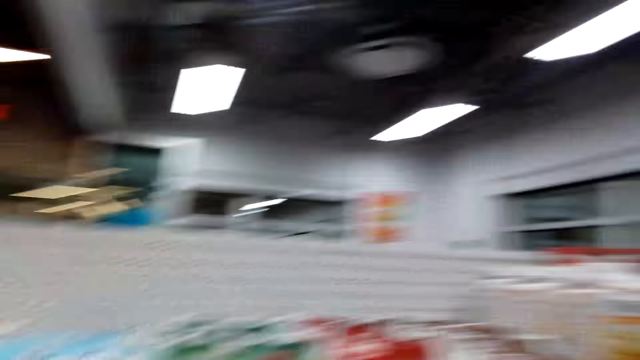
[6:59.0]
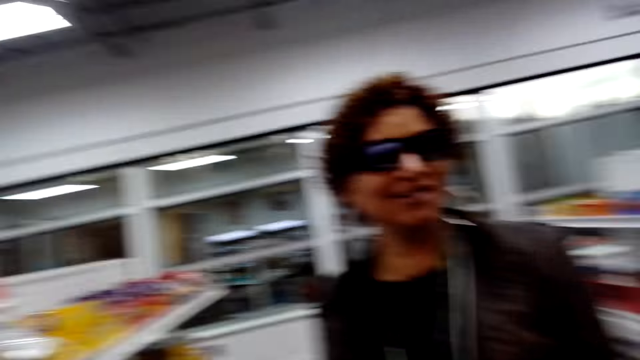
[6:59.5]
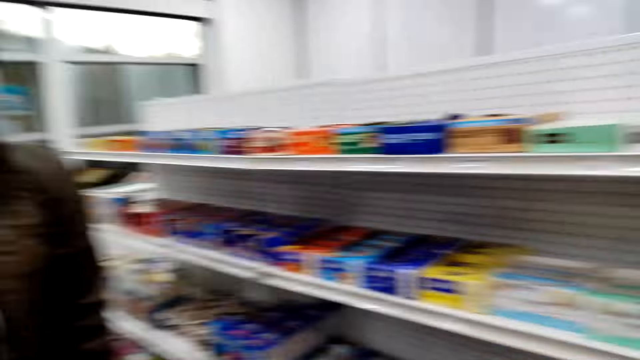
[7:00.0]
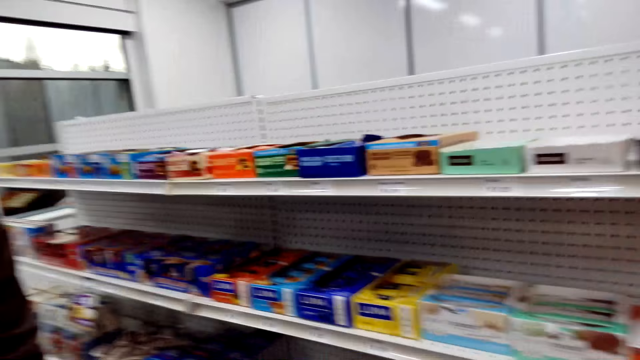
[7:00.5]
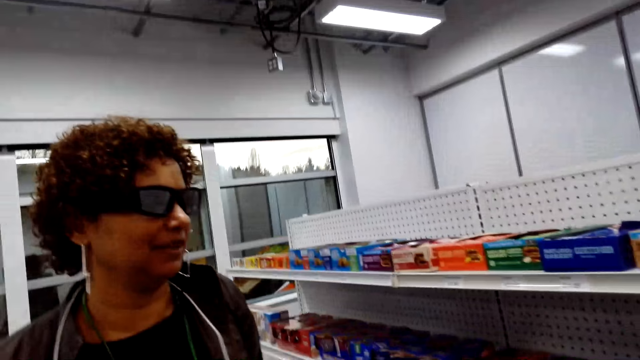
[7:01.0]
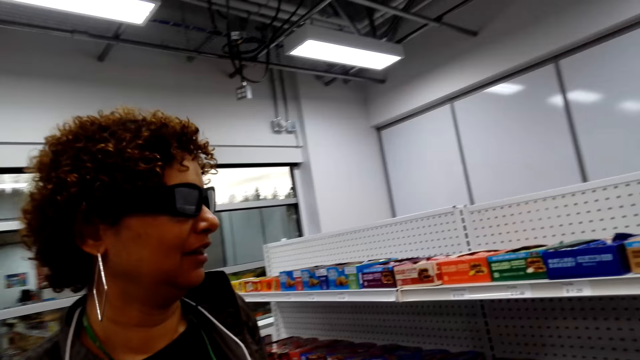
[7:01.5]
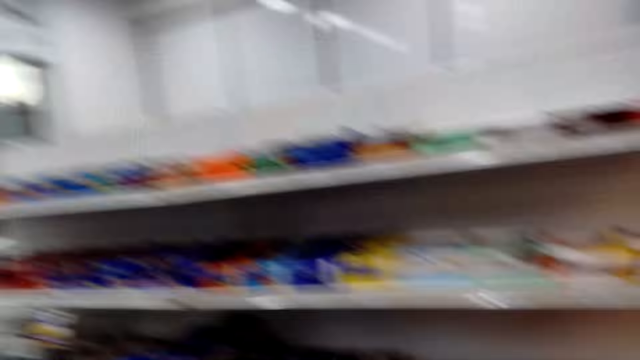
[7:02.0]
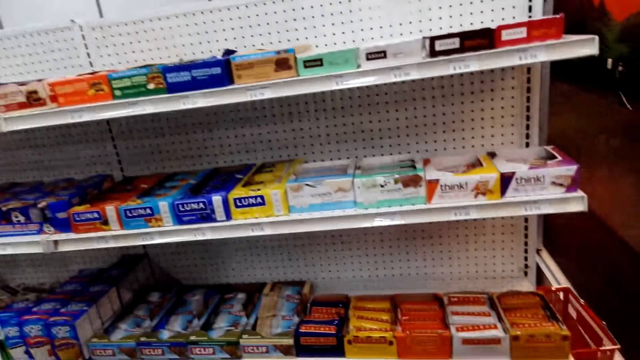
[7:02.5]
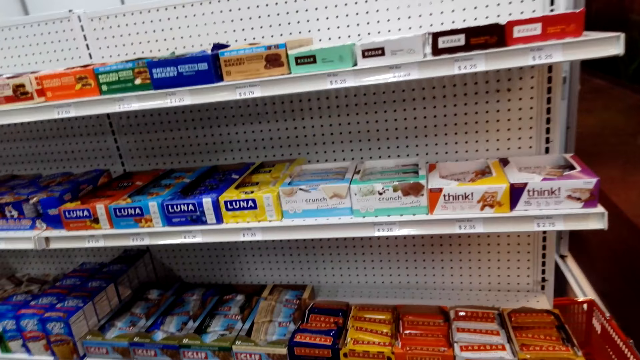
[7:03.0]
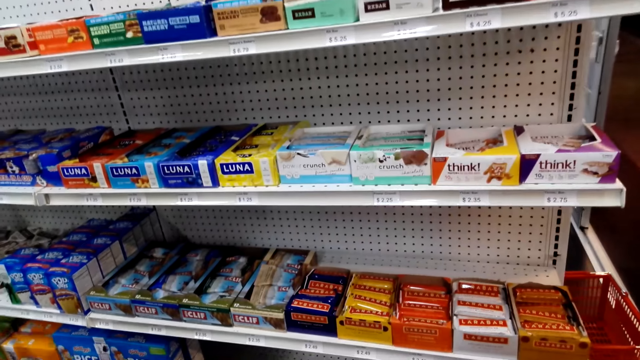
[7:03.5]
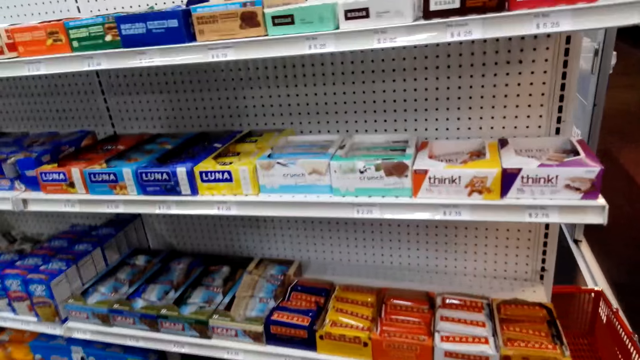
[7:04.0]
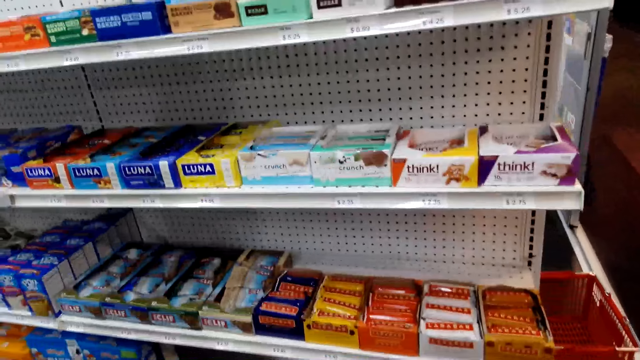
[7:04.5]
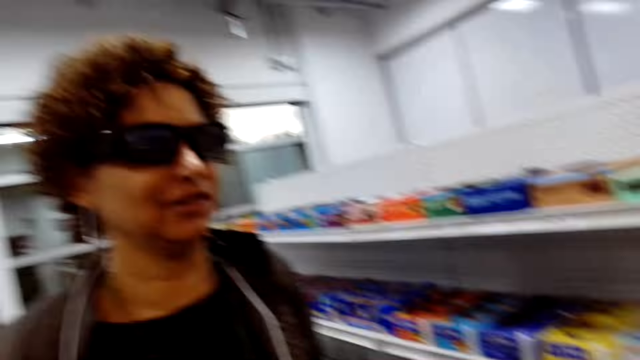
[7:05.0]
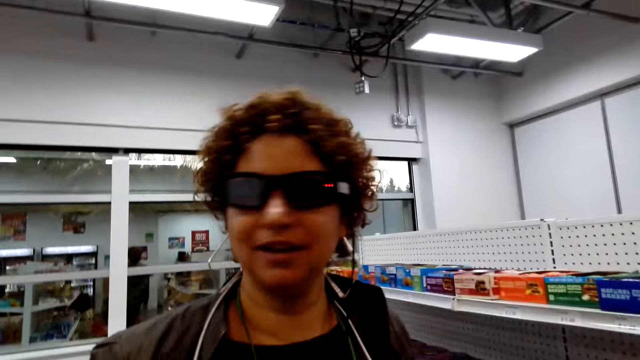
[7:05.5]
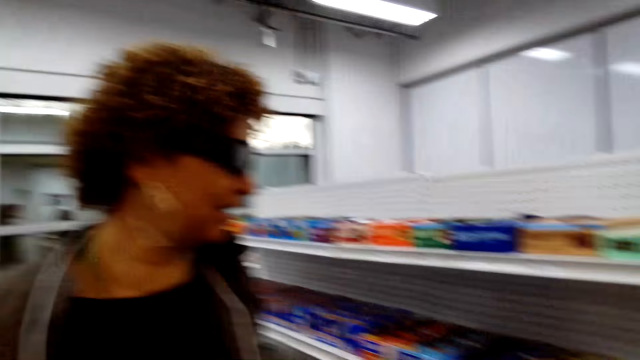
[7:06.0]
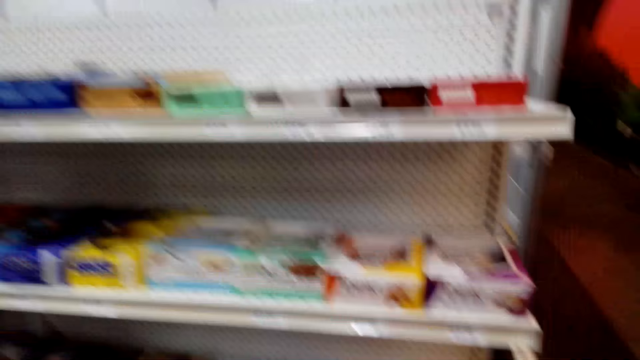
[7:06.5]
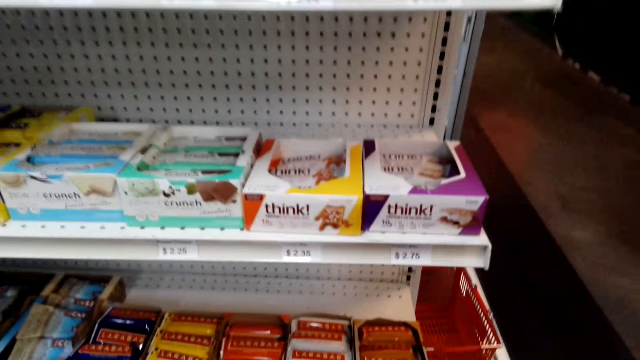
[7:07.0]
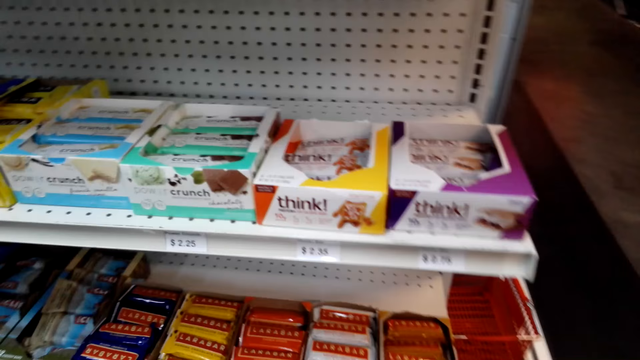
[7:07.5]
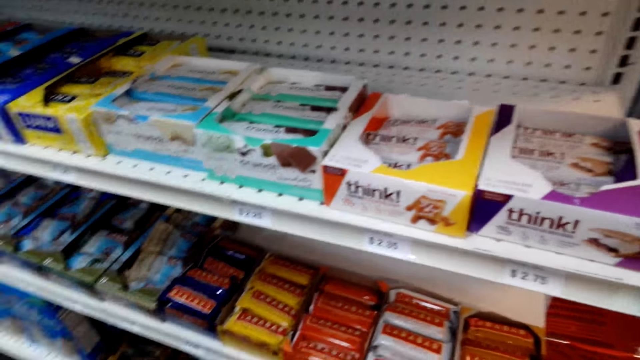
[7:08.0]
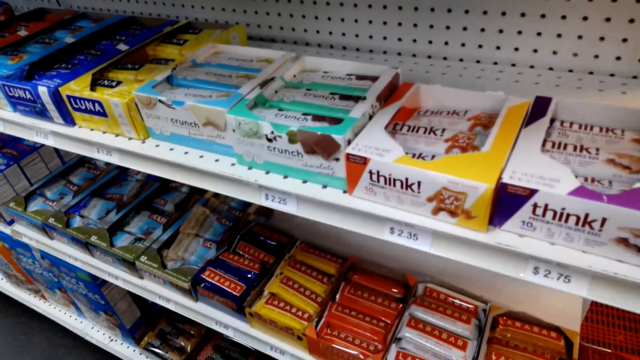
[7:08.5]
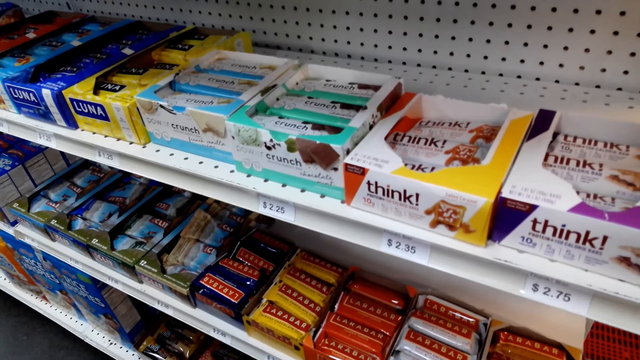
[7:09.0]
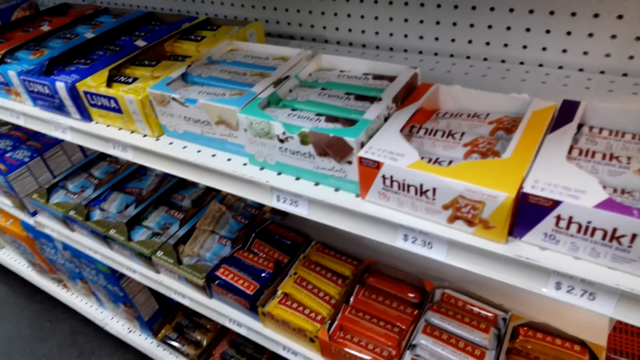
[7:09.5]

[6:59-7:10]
The camera wearer looks around. They talk to a person. They look around. The person talks to the camera wearer. The camera wearer talks to the person. They look around.

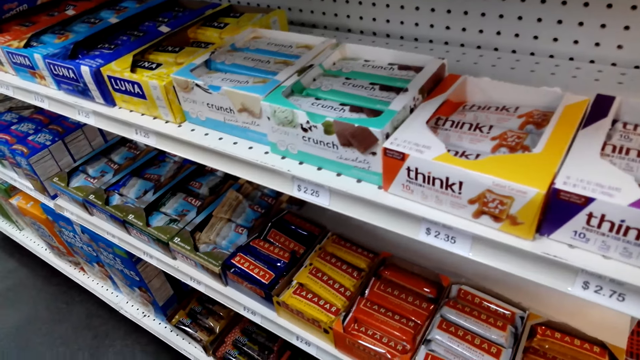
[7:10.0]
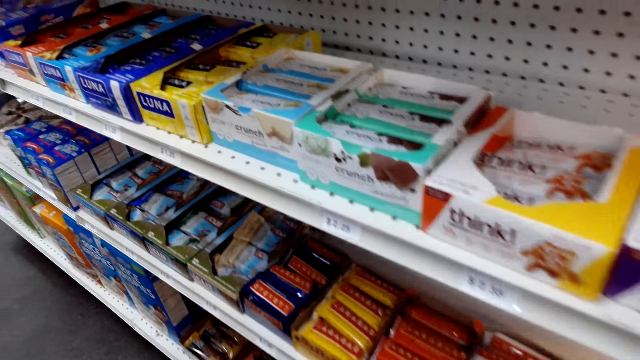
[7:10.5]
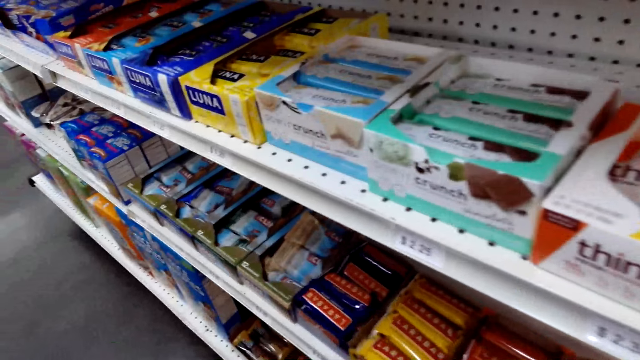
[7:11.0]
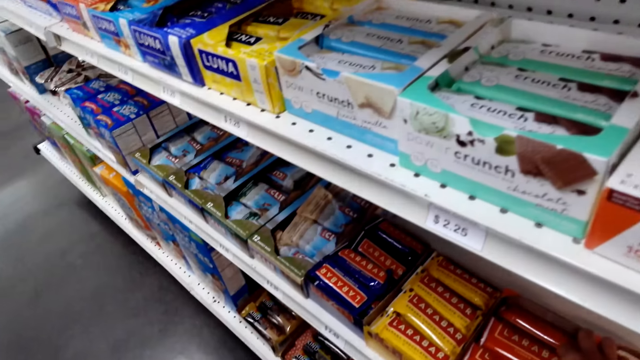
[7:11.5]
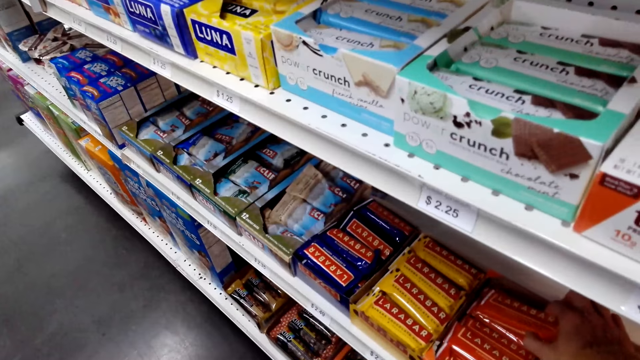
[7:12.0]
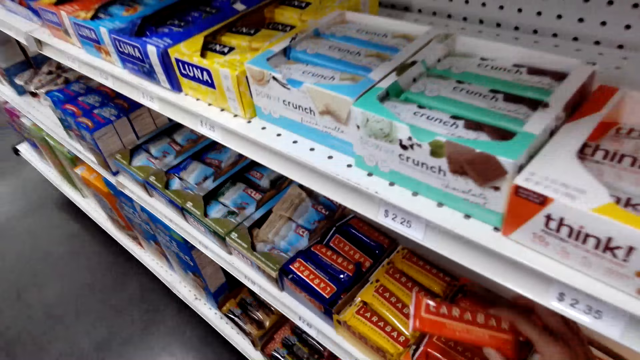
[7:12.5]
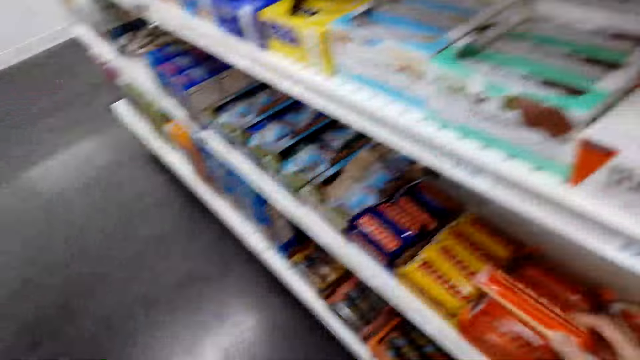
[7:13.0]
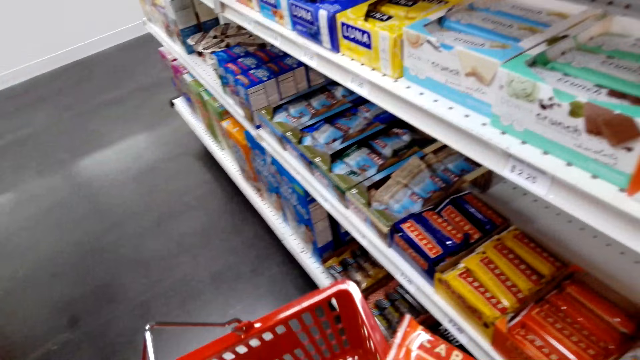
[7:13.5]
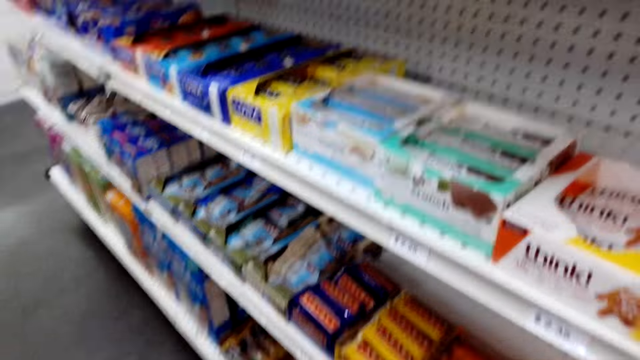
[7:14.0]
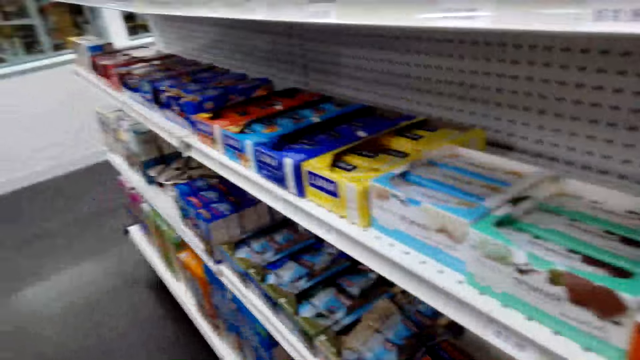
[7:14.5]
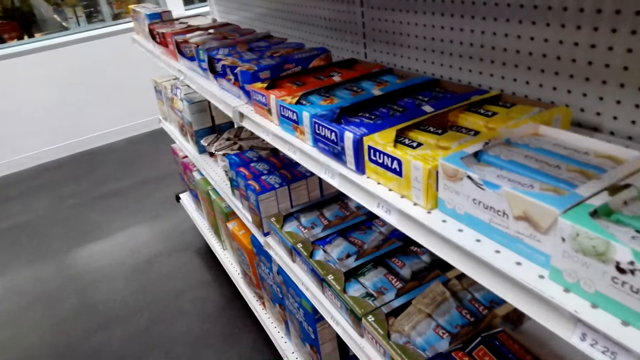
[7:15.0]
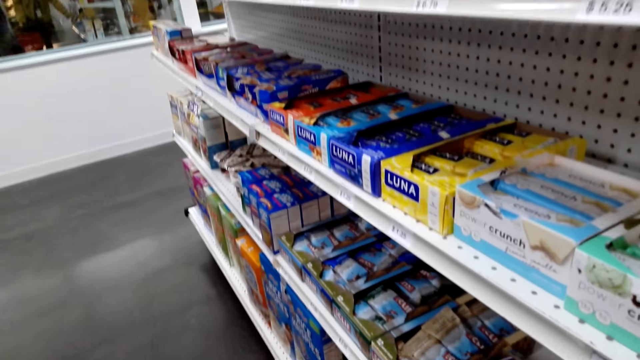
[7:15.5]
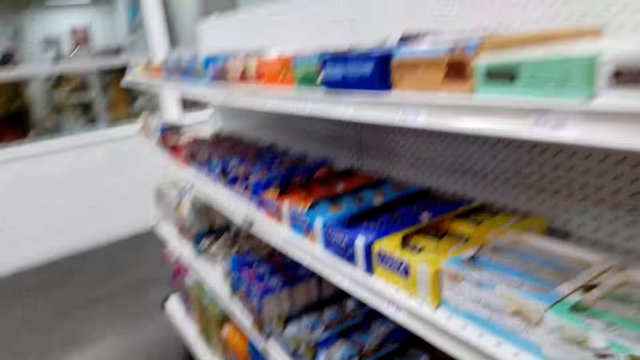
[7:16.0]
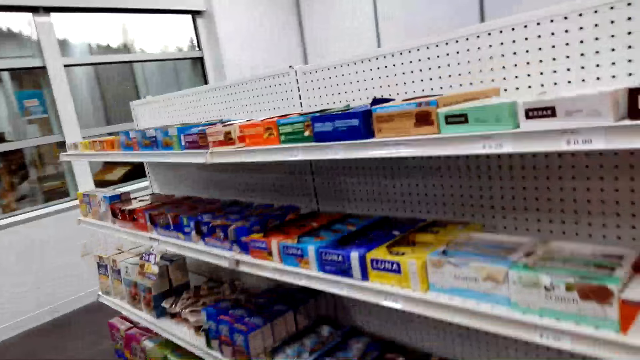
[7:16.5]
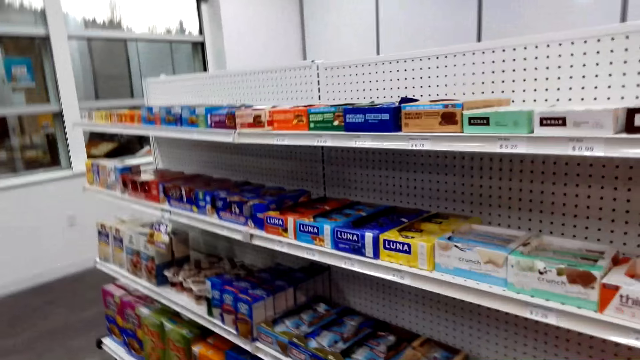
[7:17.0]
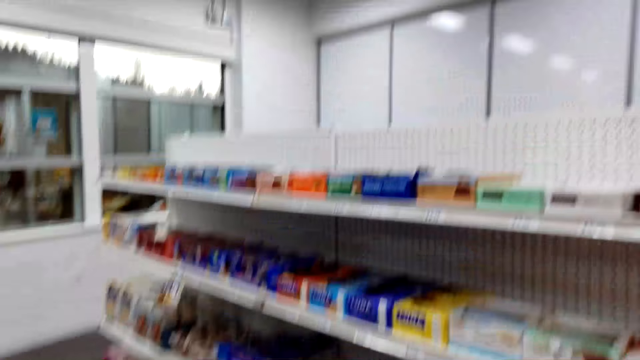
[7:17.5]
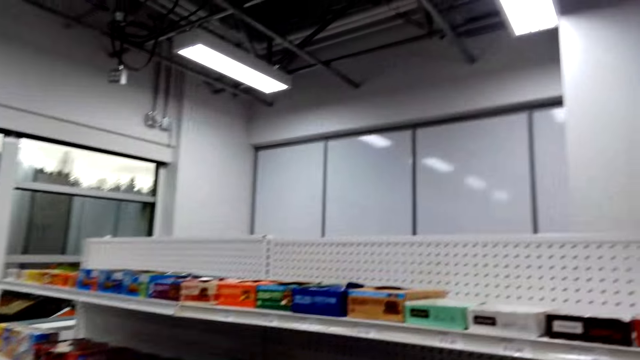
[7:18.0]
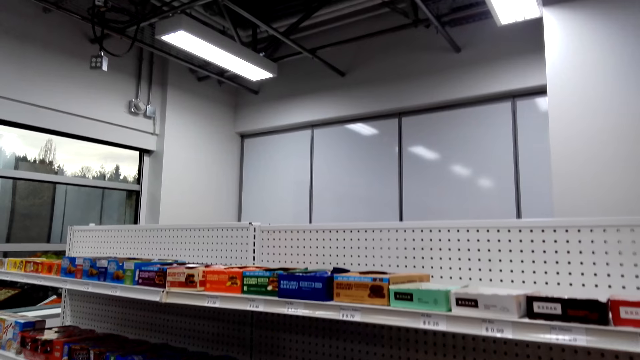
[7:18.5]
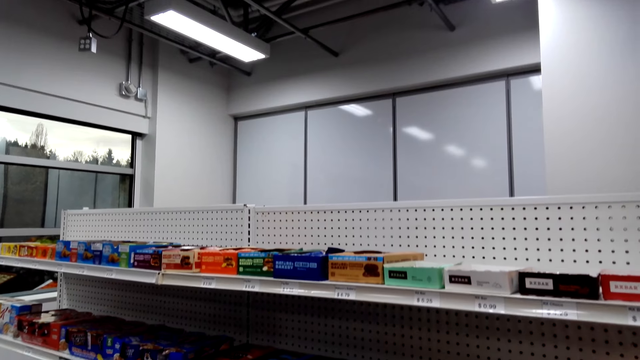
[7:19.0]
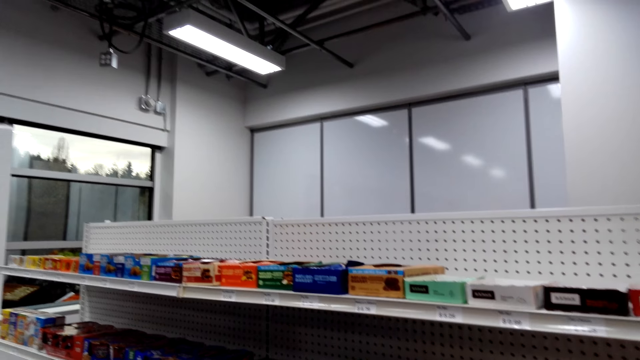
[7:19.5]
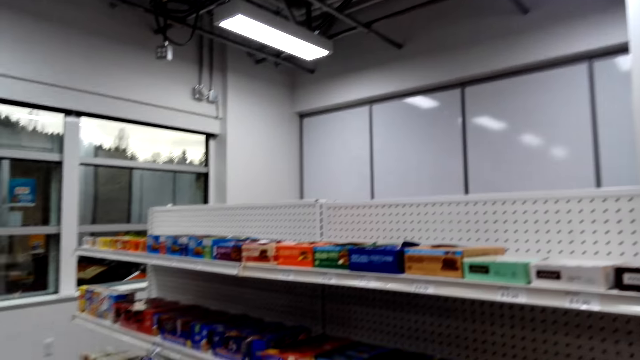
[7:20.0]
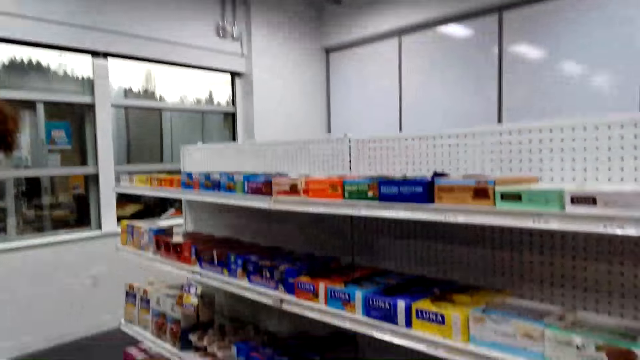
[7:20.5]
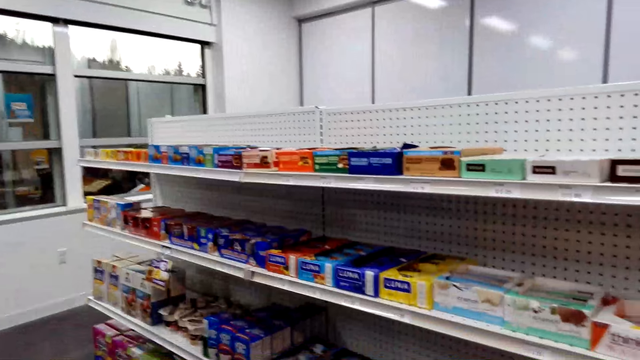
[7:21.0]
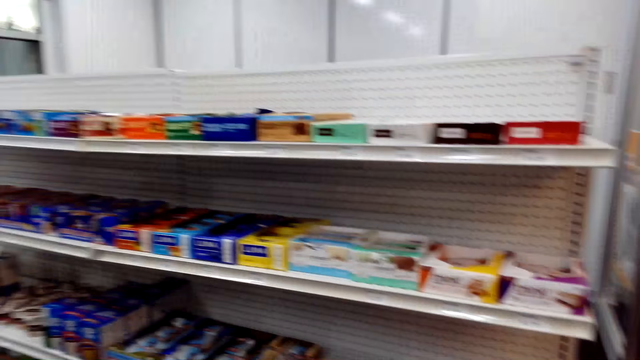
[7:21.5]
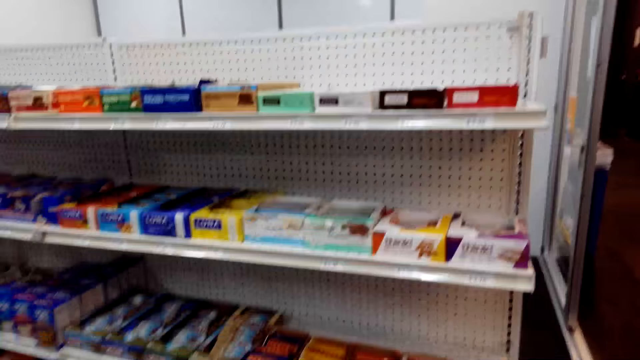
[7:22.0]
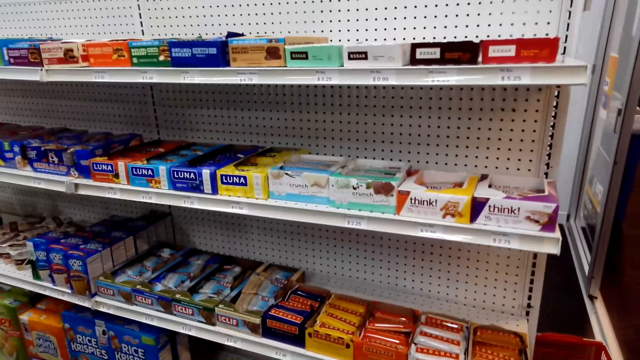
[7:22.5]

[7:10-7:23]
The camera wearer picks the chocolate snack from the shelf. They drop the snack in the shopping basket. They look around.
